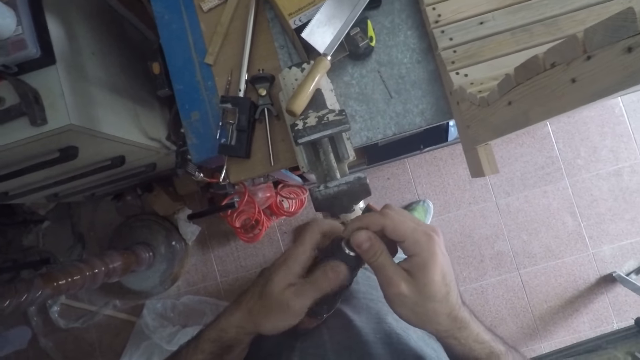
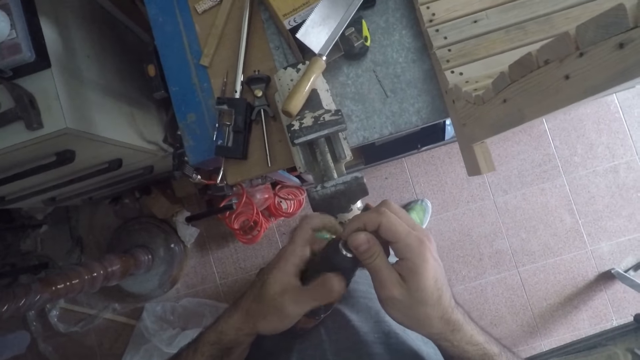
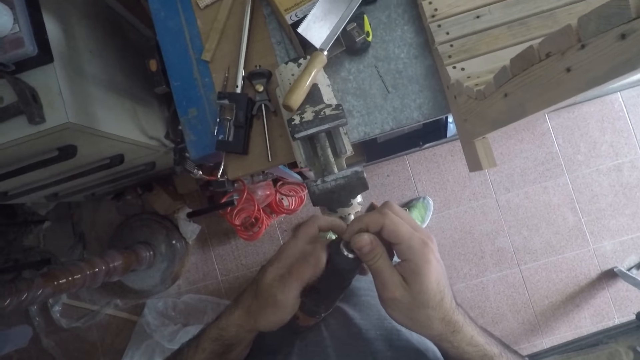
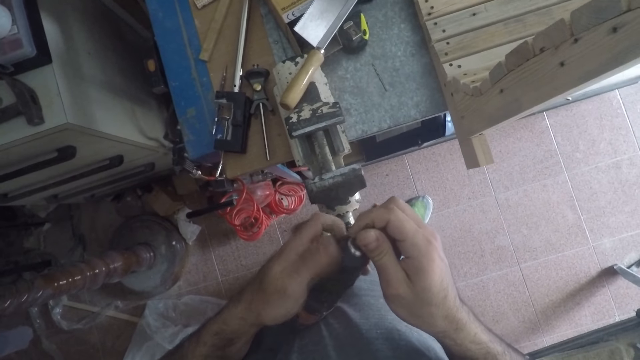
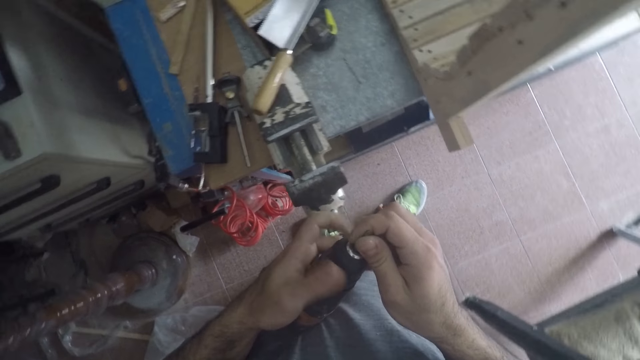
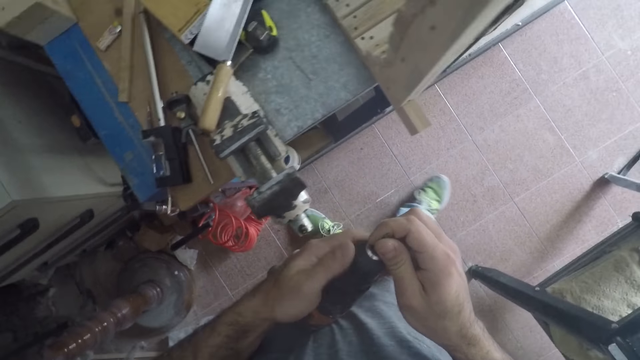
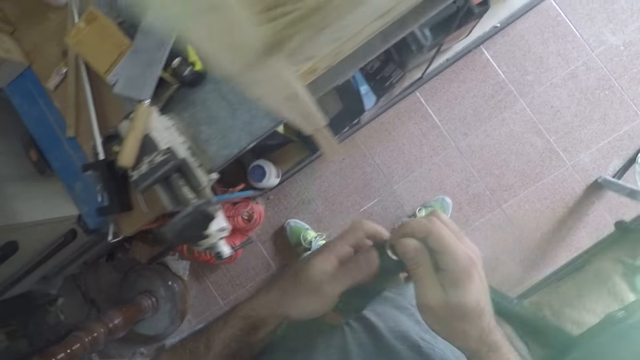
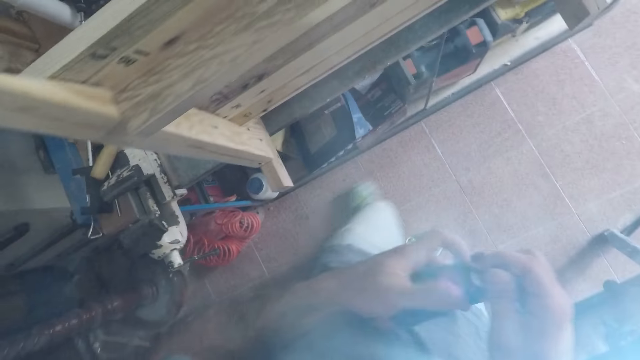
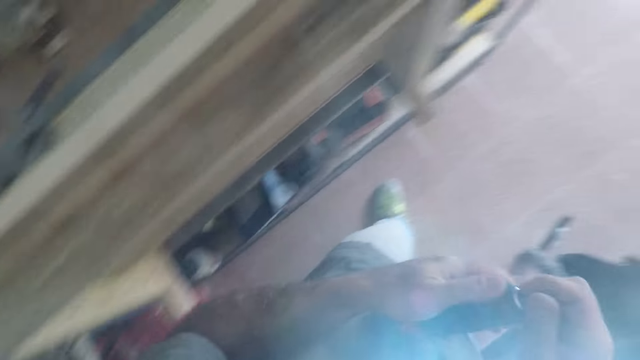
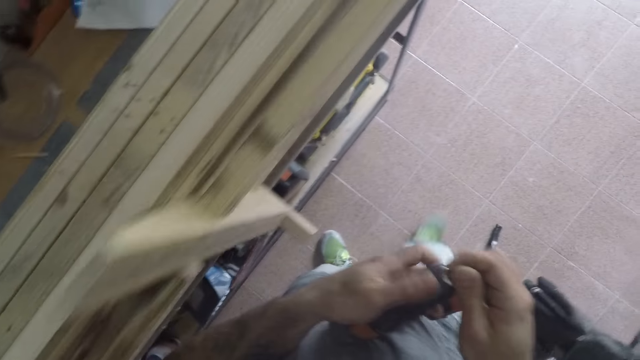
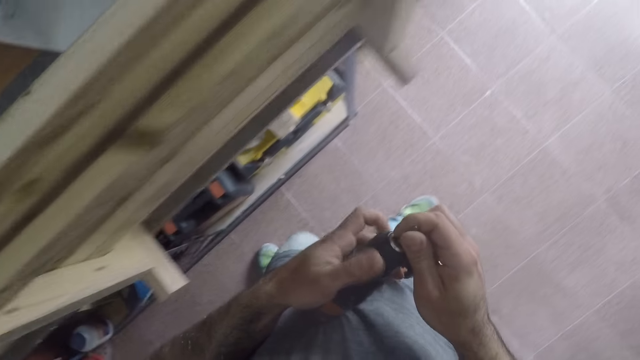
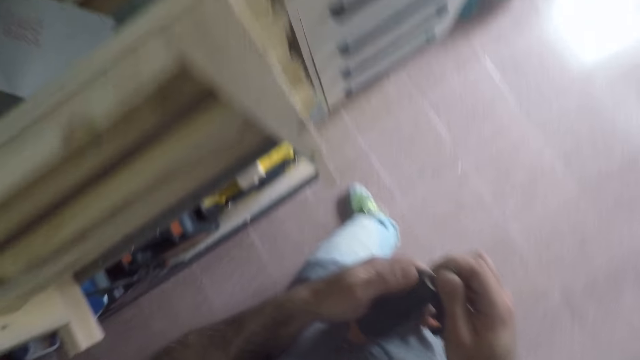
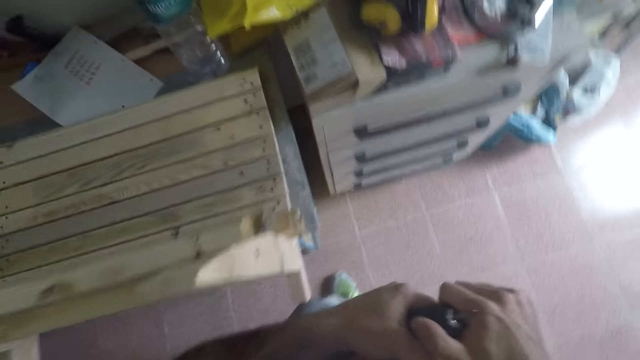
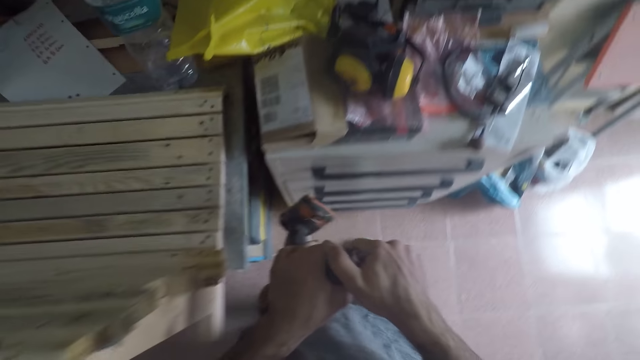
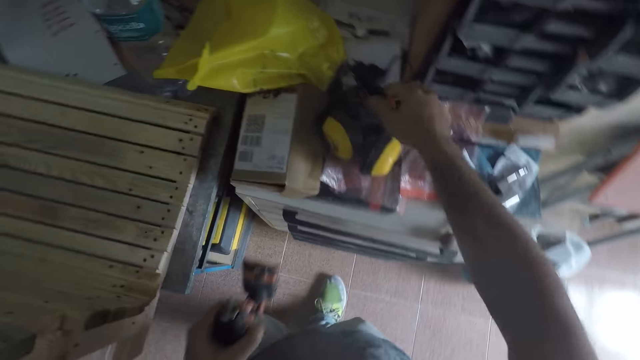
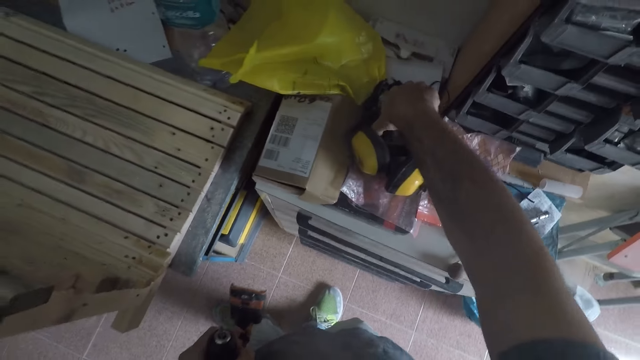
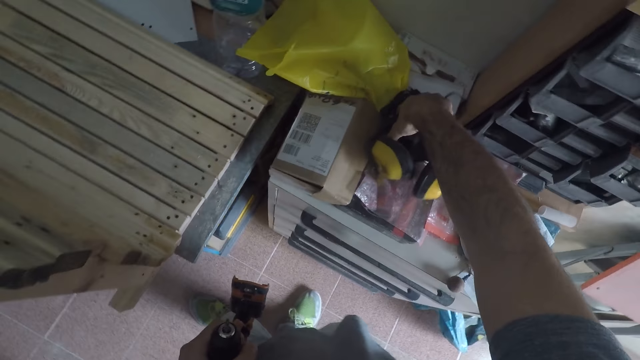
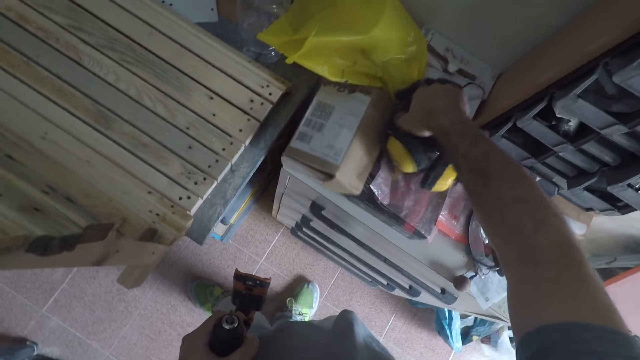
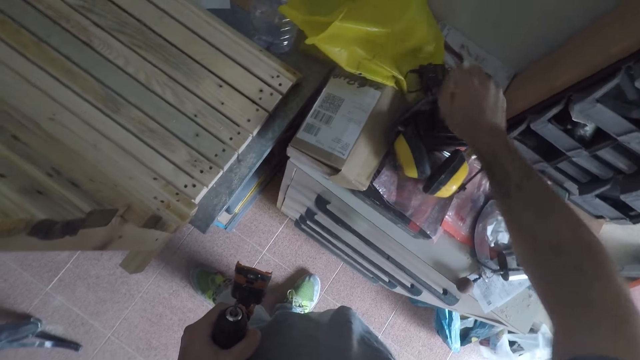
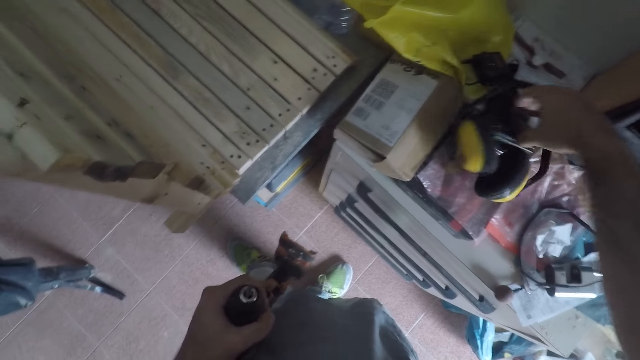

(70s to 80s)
The camera wearer walks away from the edge of the table. They pick up a drill battery.

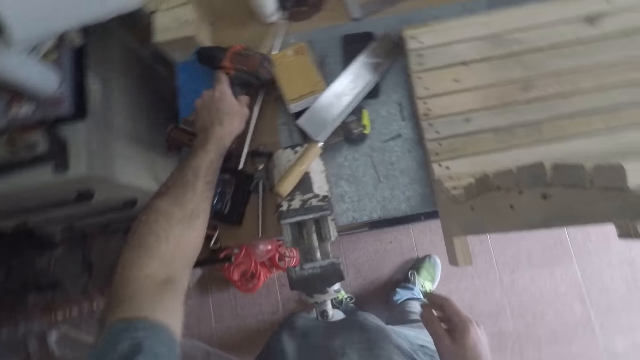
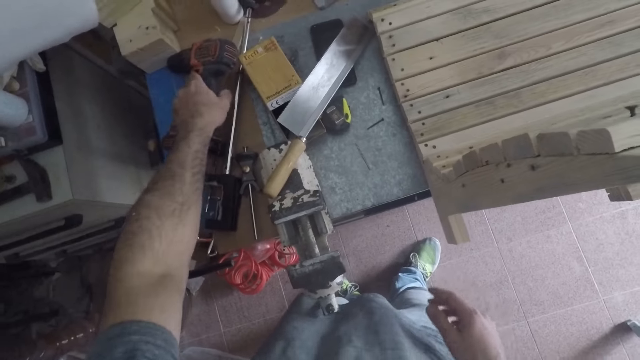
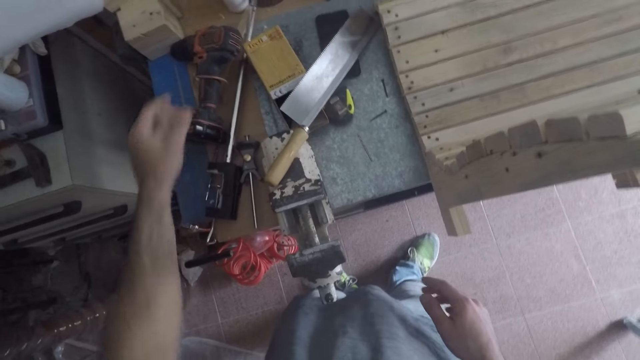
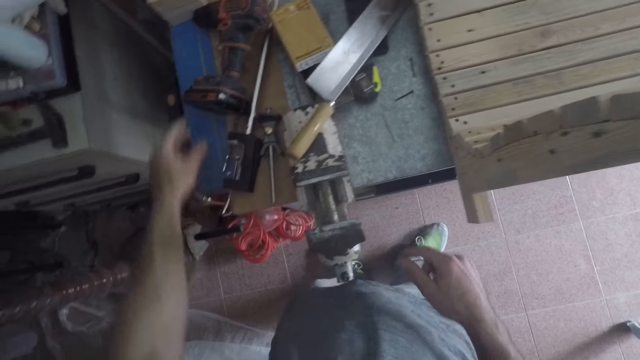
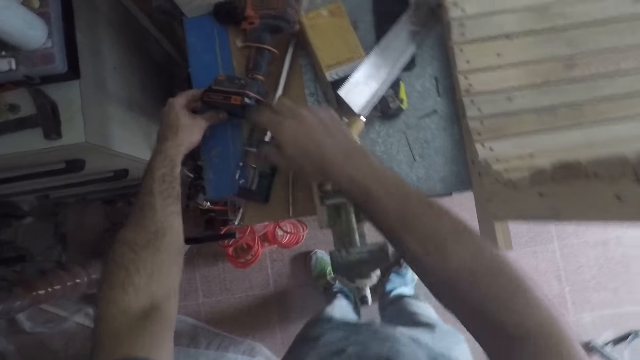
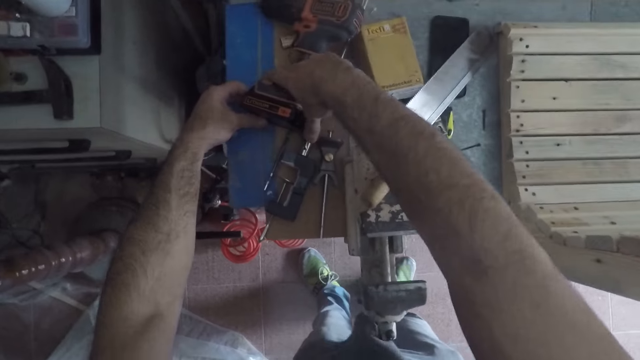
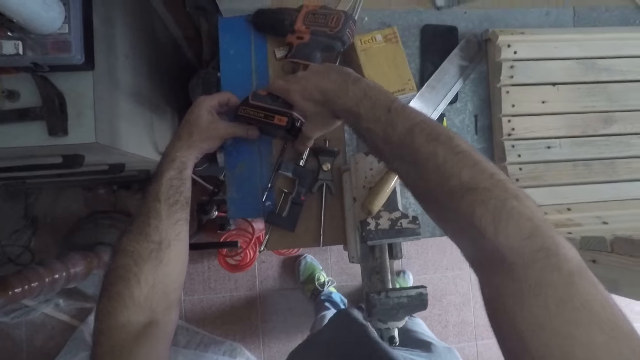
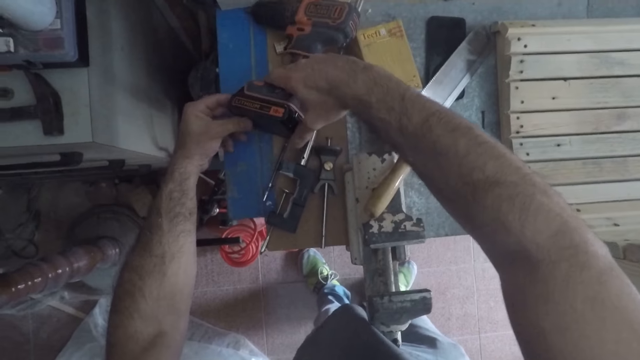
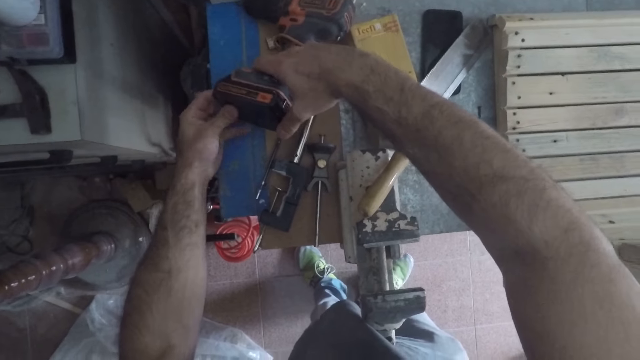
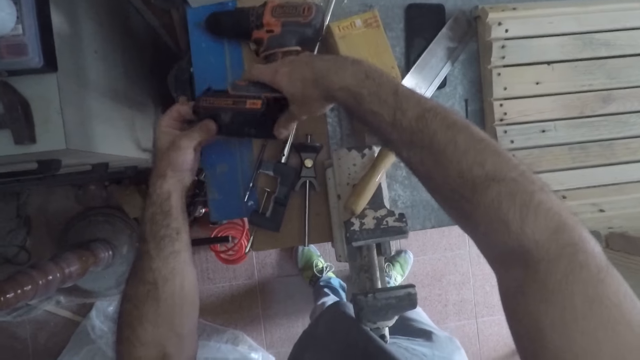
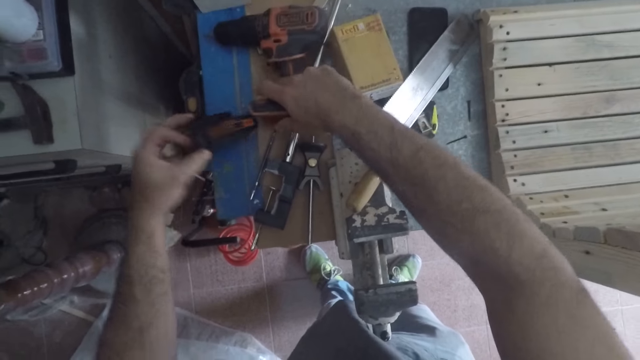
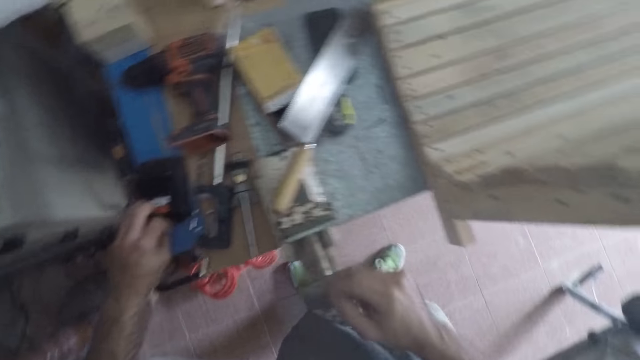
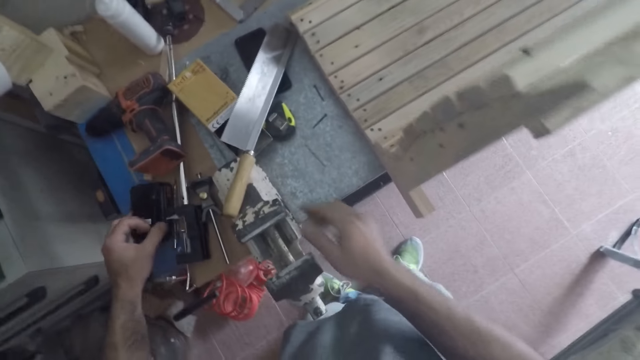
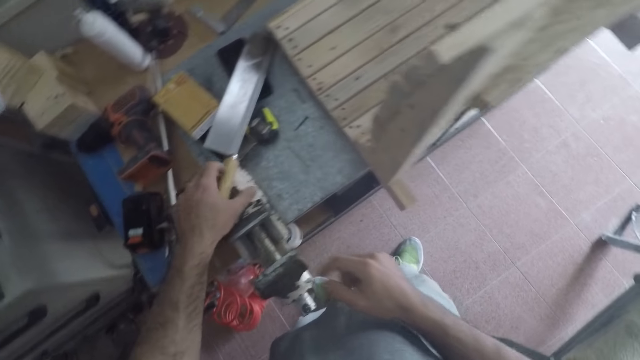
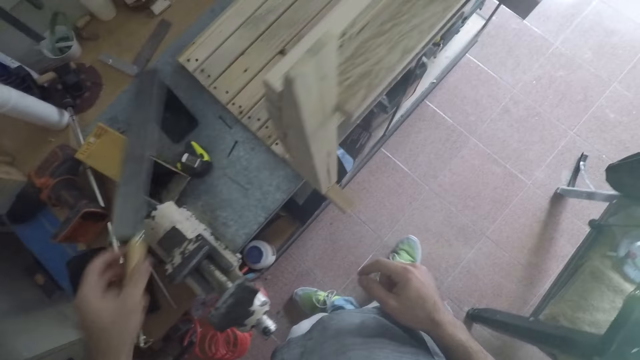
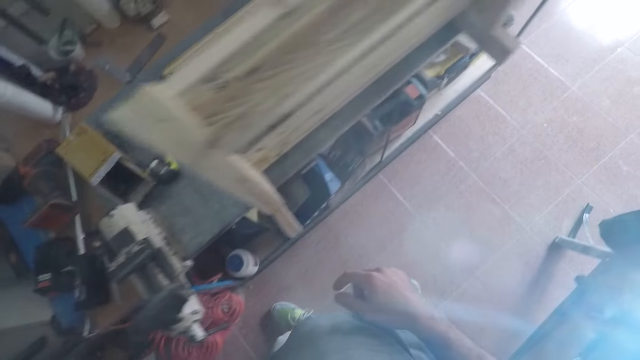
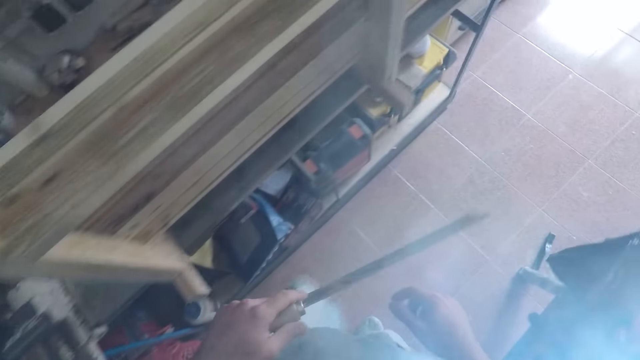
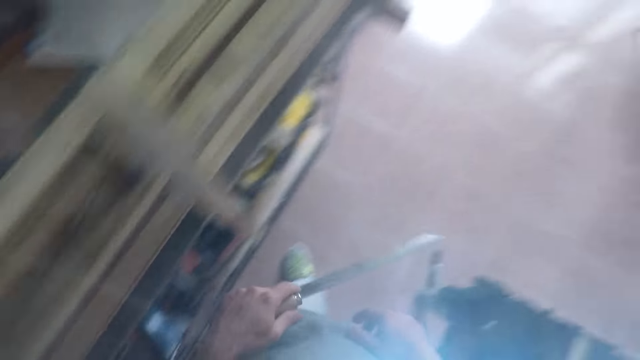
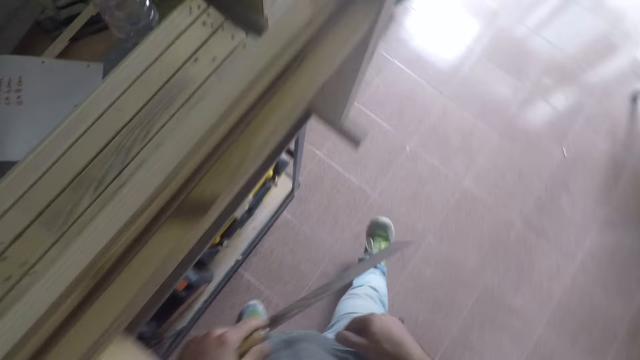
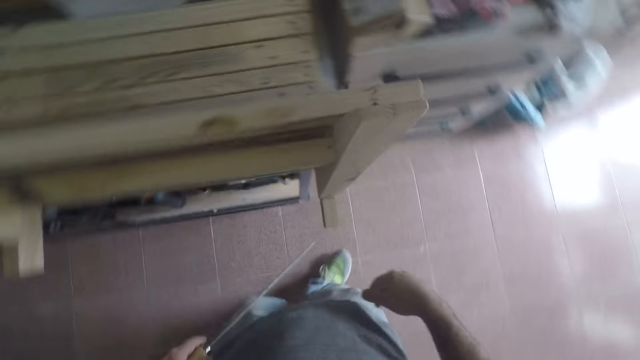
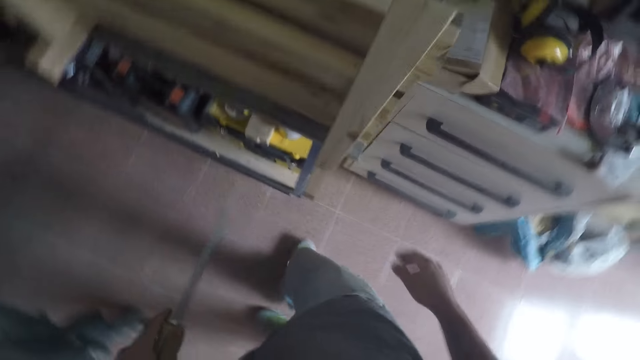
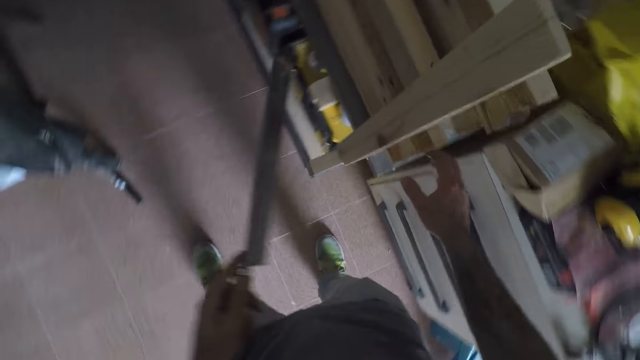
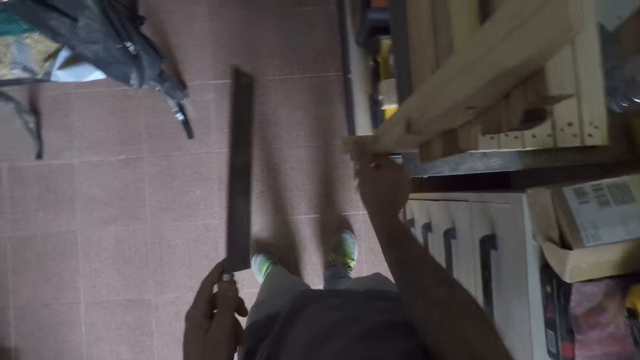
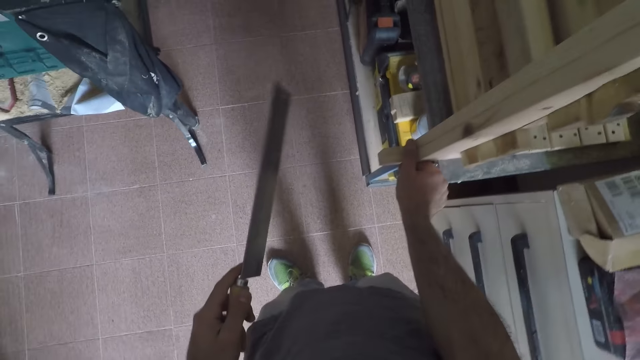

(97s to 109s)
The camera wearer drops the drill on the table with his left hand. He removes the drill battery from the drill. He drops the drill battery. He picks up the saw or knife. He lifts the knife. He moves away from the edge of the table.
